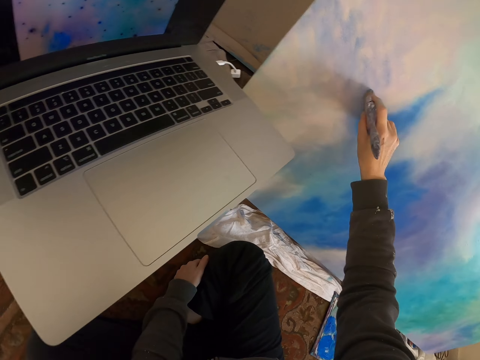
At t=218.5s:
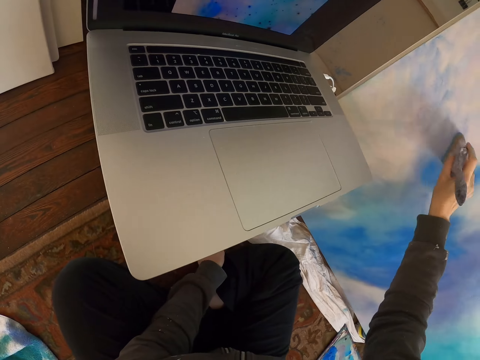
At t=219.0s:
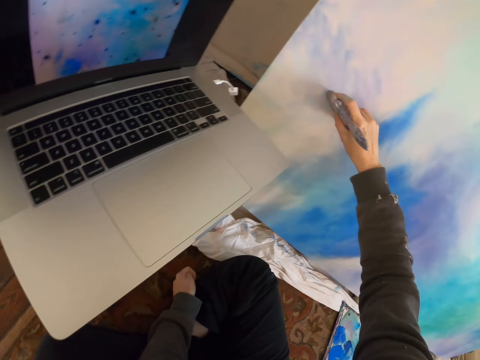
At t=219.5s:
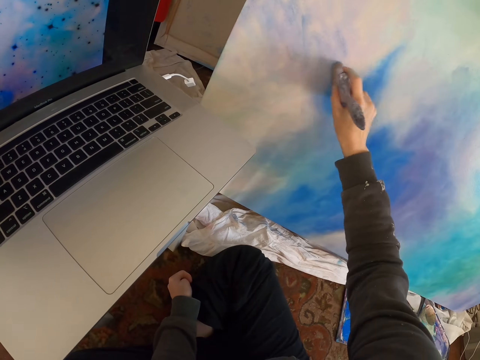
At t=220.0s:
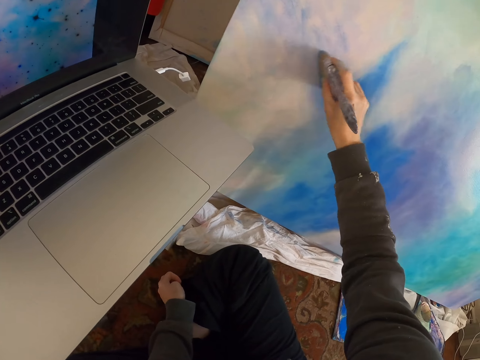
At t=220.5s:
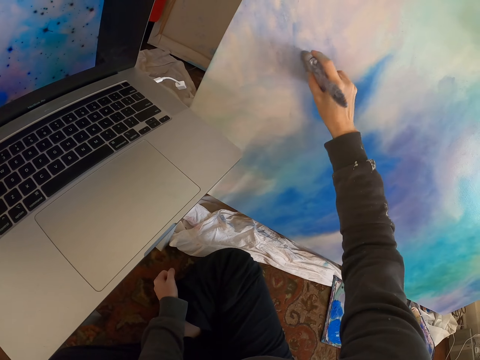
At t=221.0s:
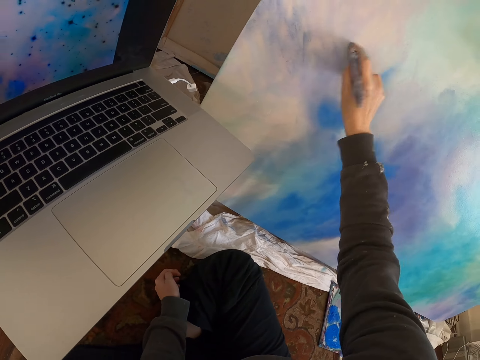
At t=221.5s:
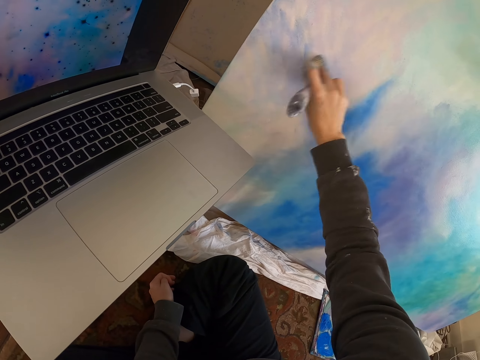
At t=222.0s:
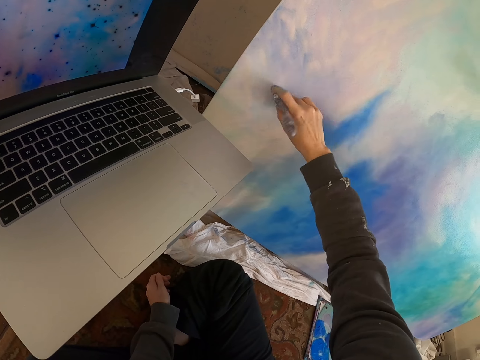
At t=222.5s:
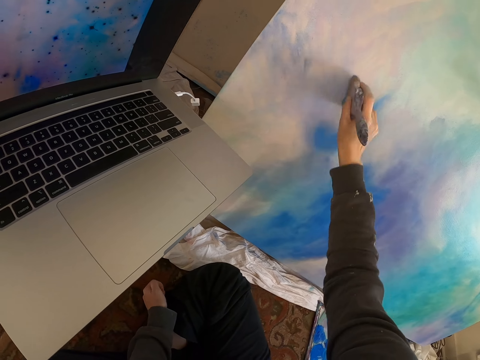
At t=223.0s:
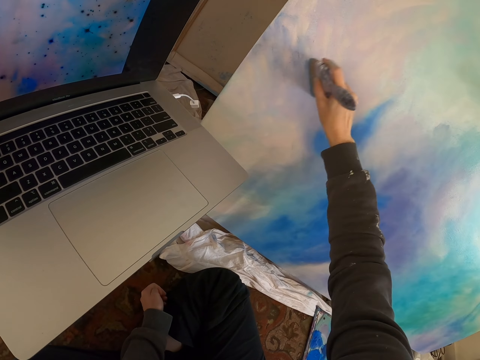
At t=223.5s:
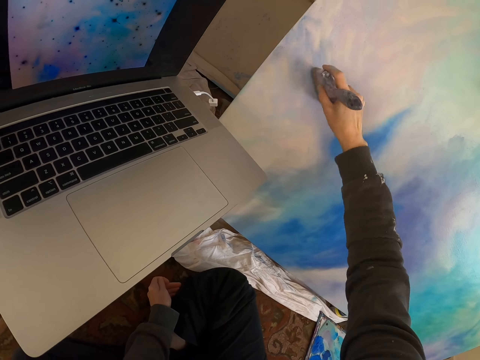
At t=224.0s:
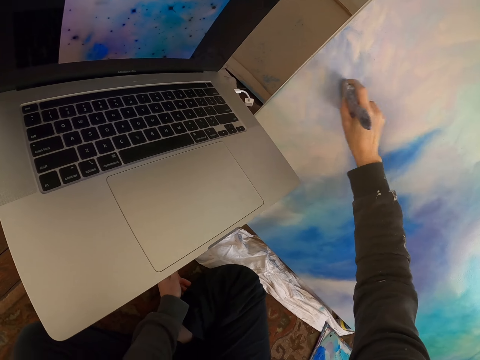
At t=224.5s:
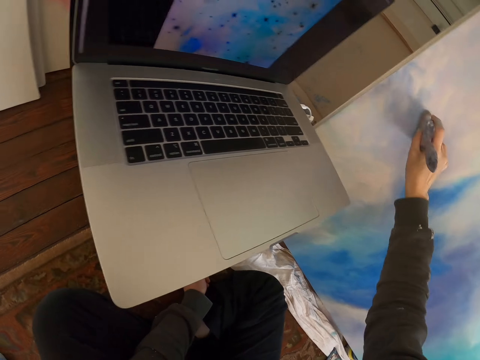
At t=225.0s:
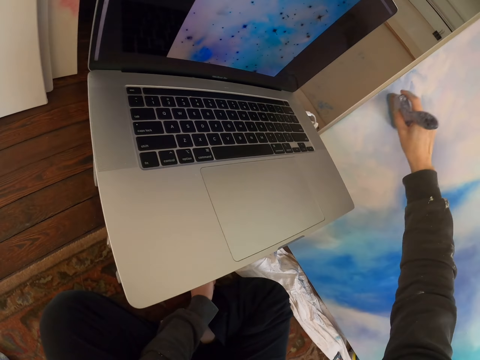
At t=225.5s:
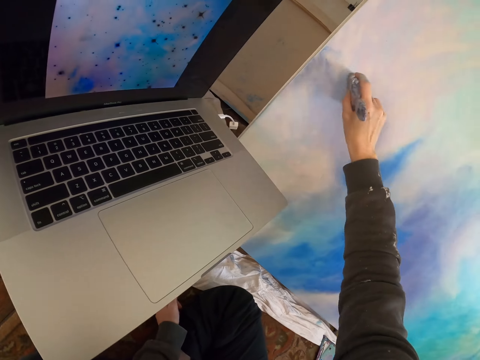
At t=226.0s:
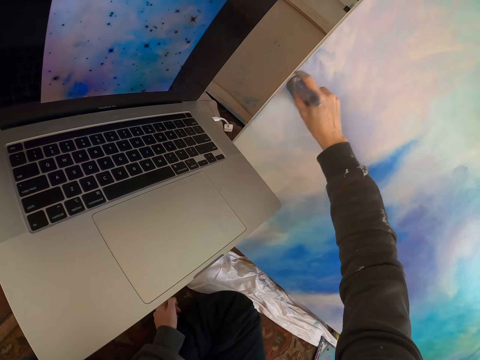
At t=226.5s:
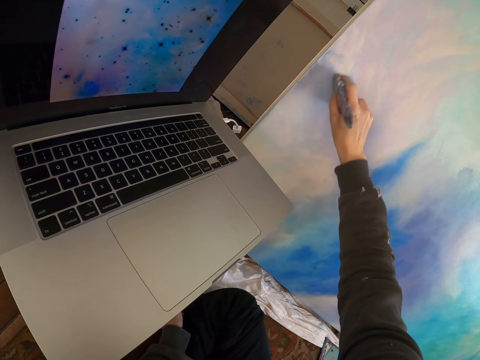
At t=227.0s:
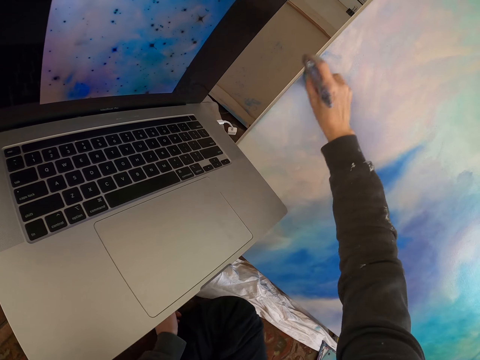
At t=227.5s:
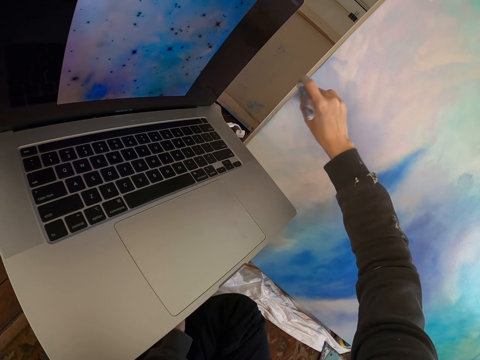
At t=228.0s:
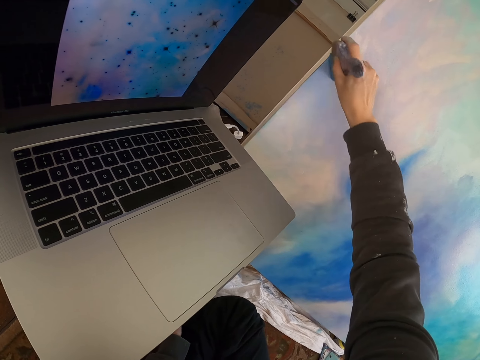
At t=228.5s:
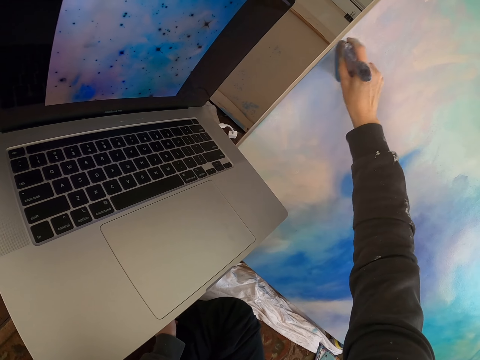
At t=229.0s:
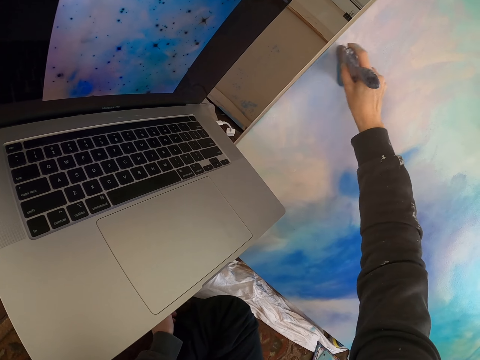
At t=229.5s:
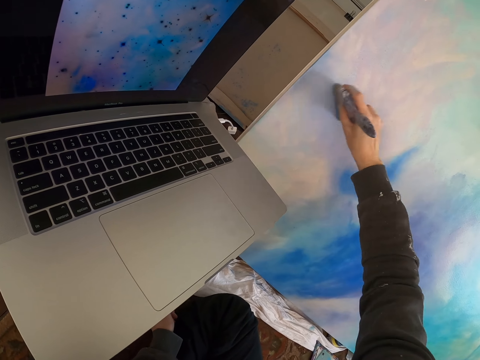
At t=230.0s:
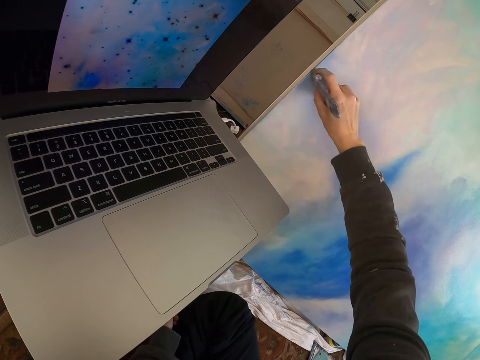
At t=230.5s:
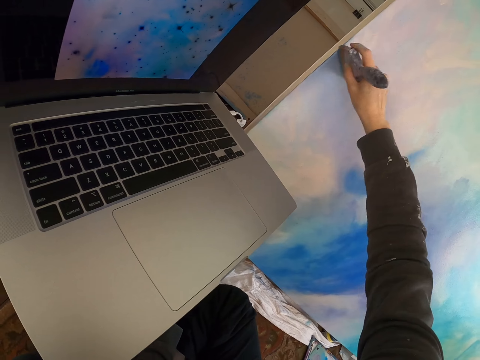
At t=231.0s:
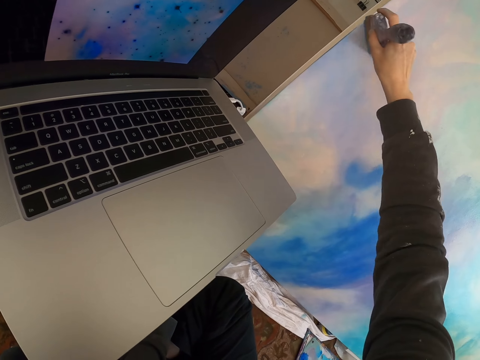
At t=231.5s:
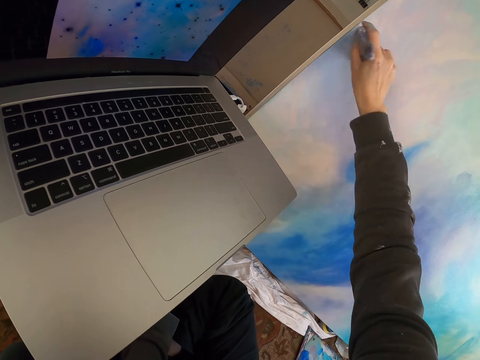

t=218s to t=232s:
The camera wearer paints the painting with the paint brush.

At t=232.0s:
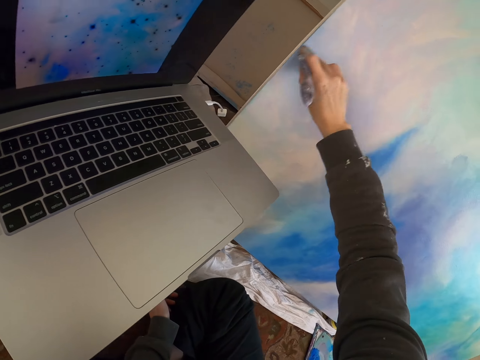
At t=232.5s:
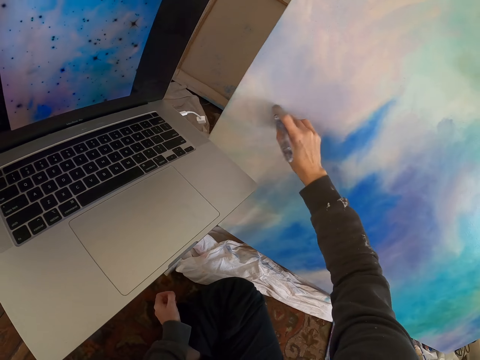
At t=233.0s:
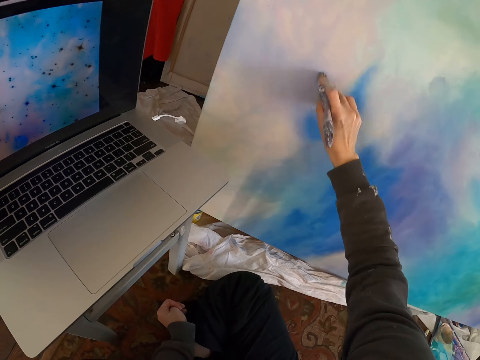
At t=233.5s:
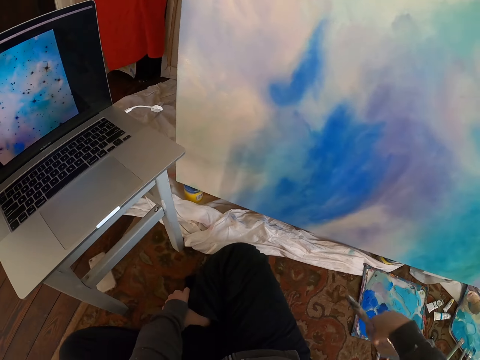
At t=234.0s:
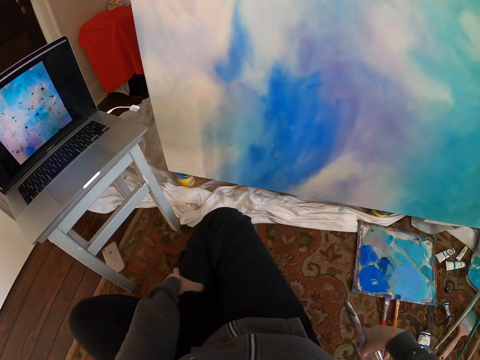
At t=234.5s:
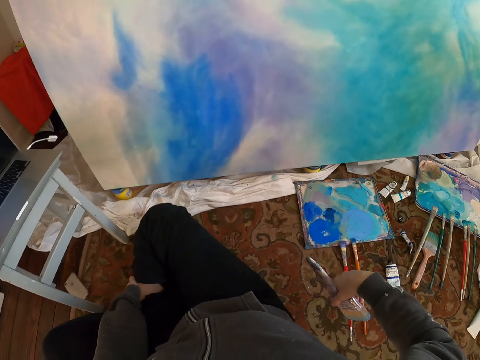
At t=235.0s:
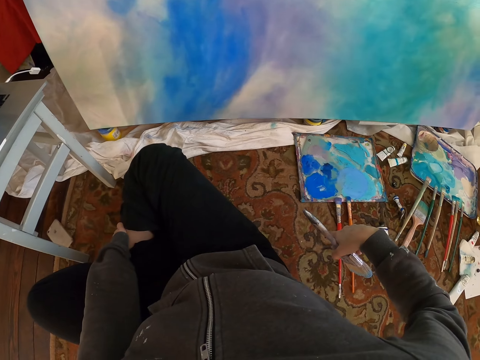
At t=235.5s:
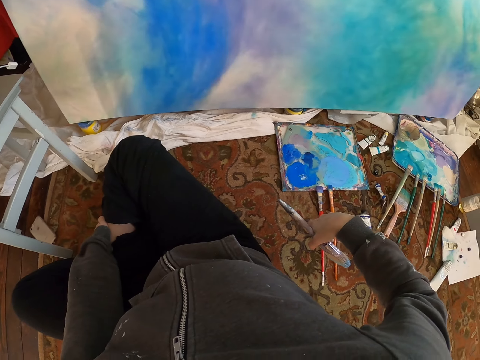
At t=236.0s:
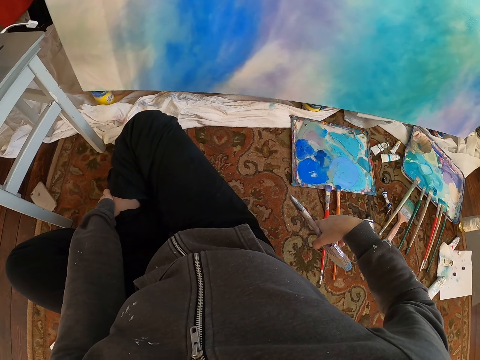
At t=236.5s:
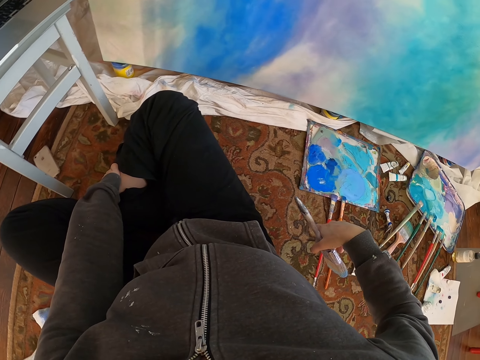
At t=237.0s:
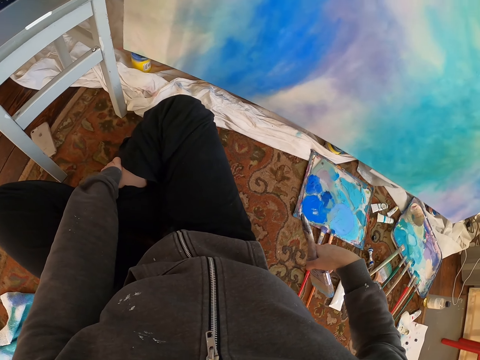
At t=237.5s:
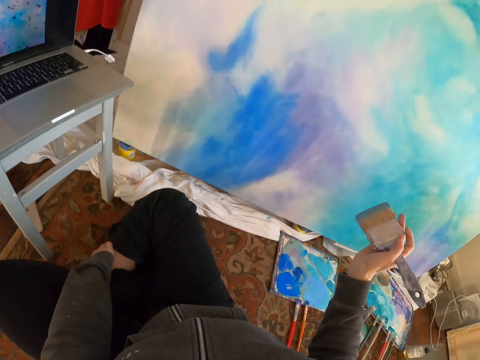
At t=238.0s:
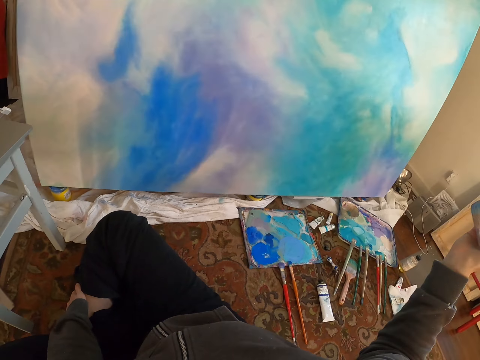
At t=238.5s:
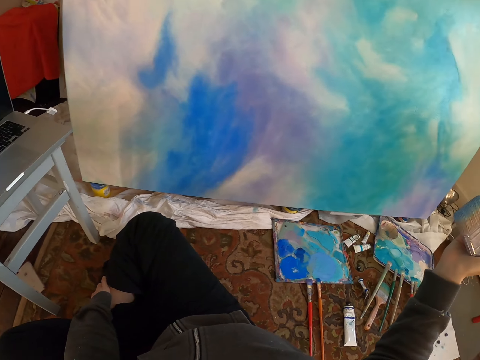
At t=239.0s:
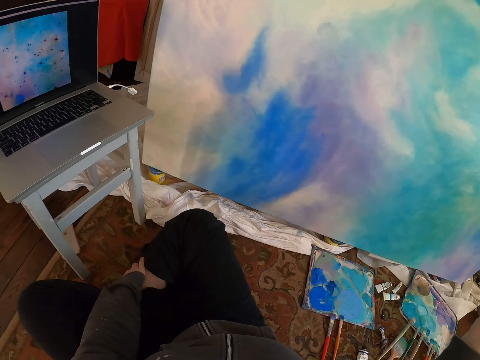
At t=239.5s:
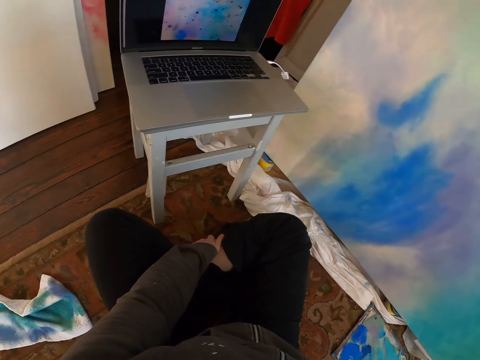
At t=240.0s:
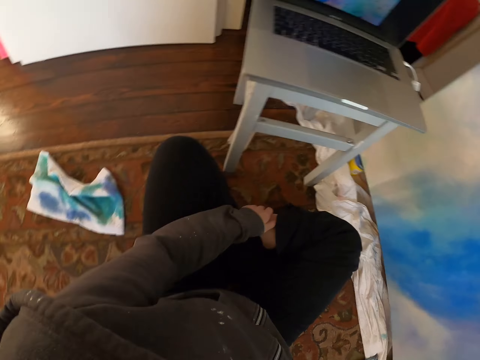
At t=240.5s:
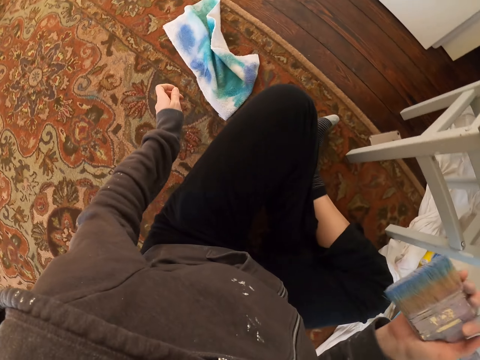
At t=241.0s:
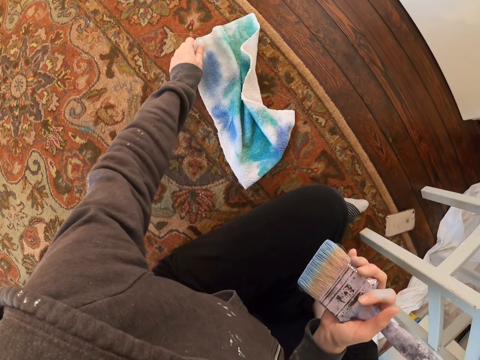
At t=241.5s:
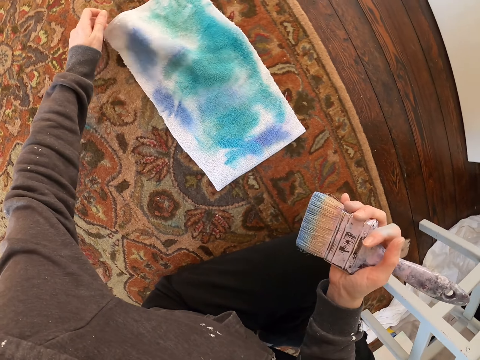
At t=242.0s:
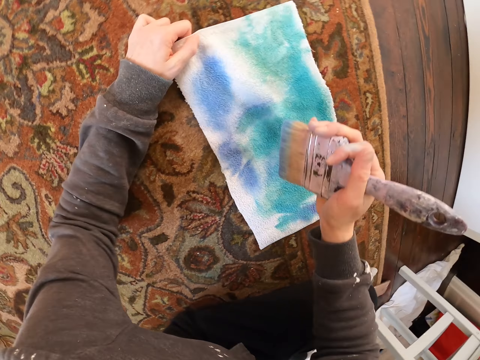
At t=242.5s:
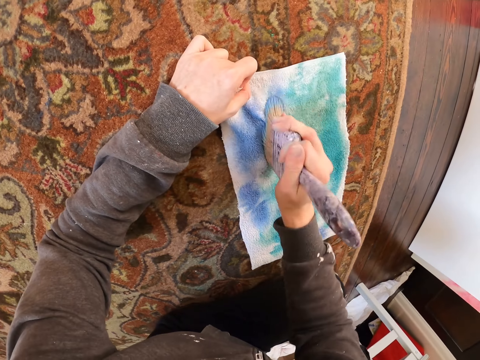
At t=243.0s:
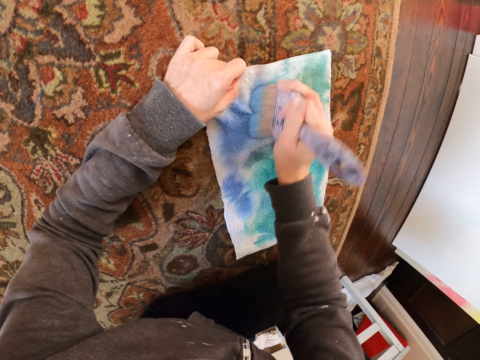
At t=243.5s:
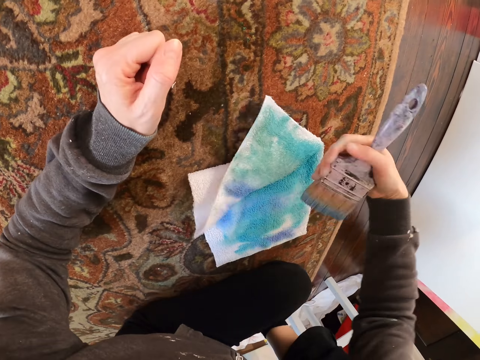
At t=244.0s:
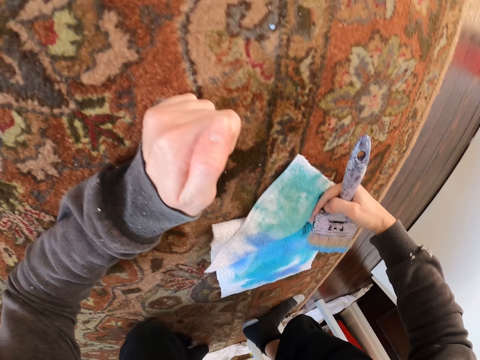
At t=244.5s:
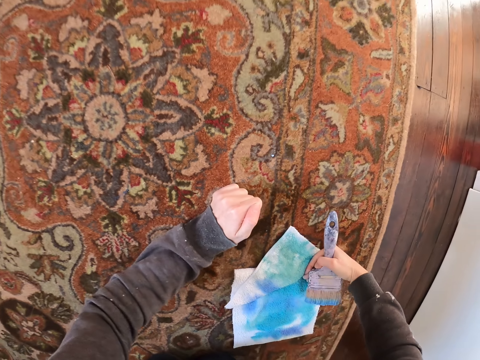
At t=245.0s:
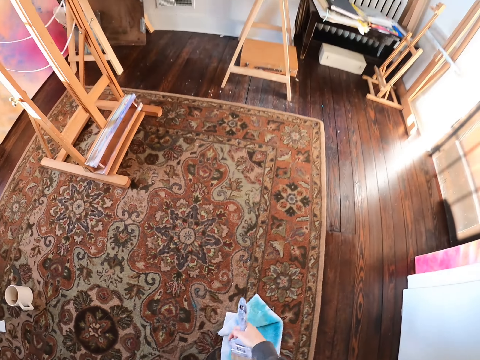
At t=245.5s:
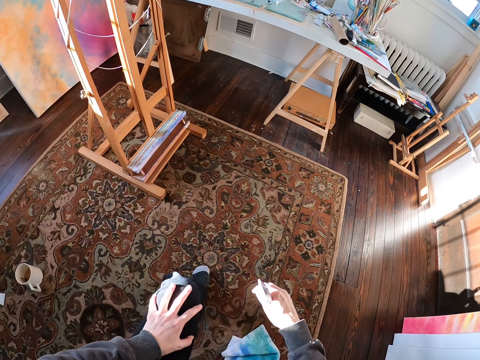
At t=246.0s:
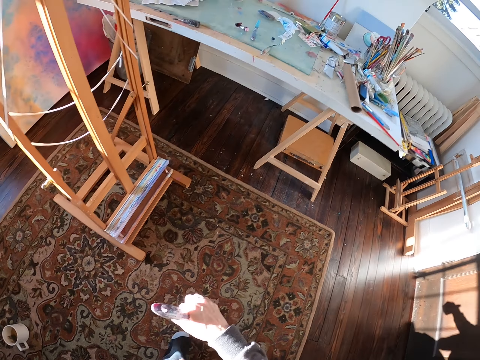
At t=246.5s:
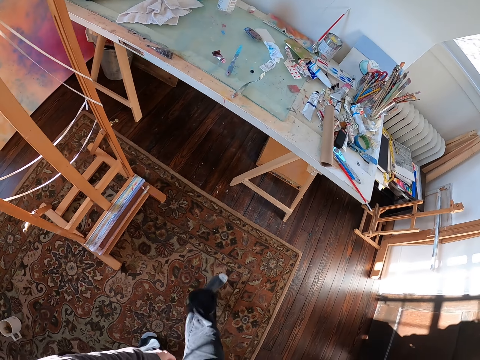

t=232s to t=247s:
The camera wearer stares at the painting. They rub the paint brush on a towel.
